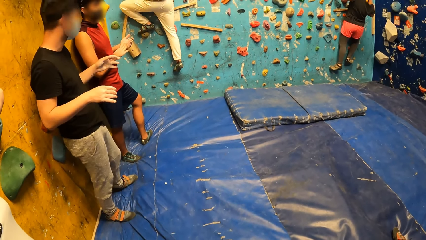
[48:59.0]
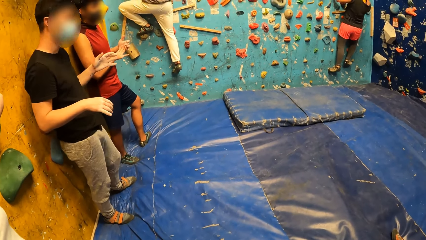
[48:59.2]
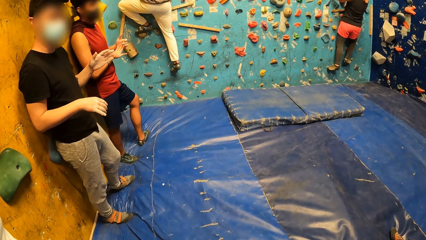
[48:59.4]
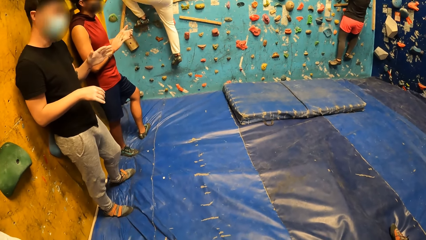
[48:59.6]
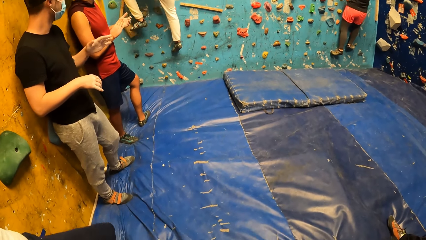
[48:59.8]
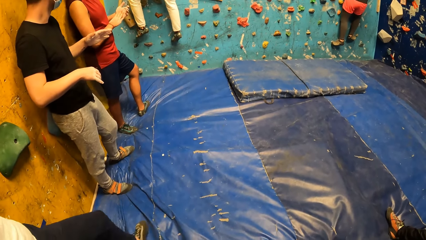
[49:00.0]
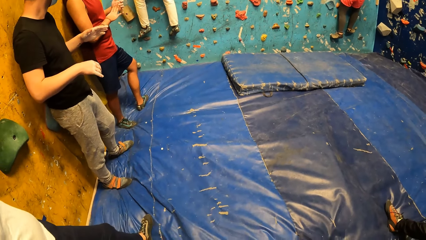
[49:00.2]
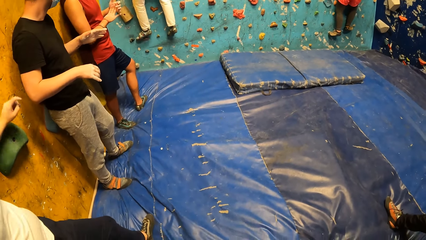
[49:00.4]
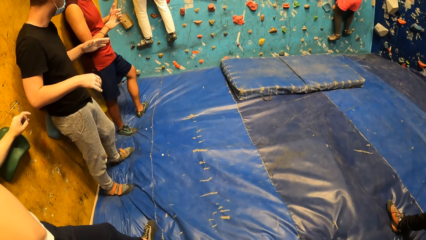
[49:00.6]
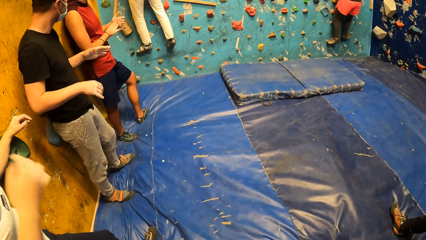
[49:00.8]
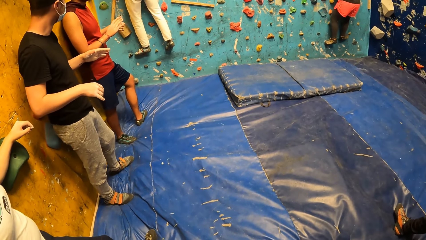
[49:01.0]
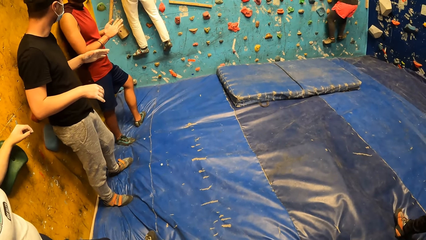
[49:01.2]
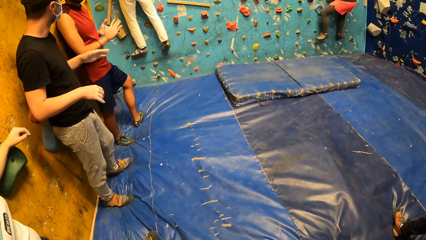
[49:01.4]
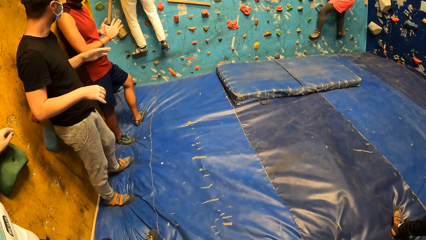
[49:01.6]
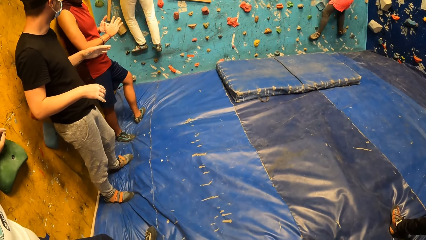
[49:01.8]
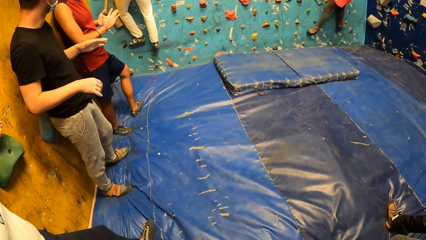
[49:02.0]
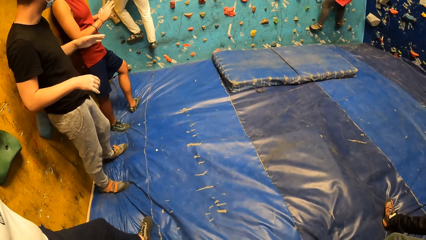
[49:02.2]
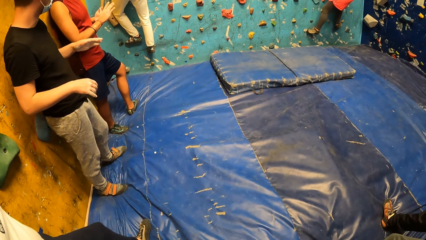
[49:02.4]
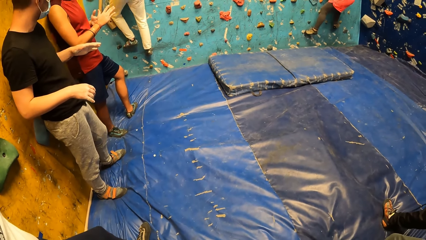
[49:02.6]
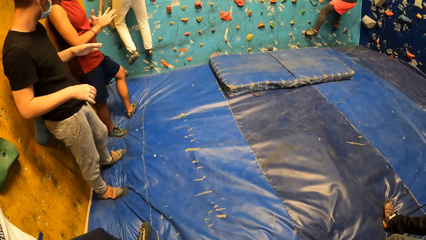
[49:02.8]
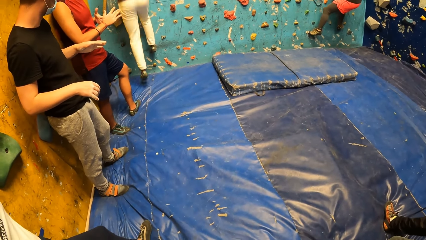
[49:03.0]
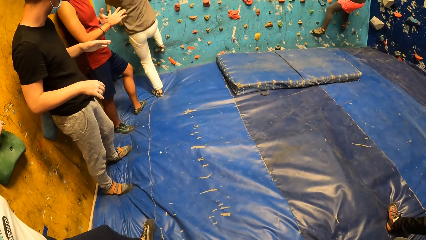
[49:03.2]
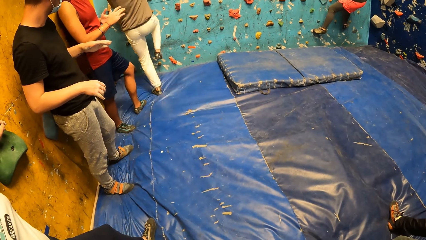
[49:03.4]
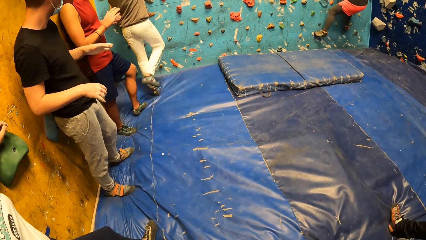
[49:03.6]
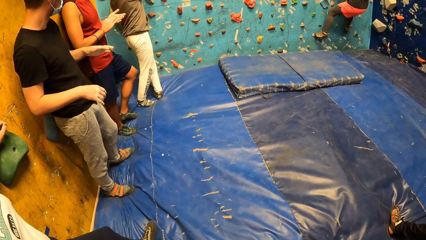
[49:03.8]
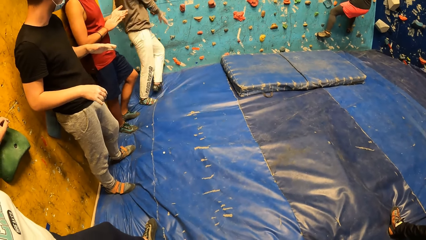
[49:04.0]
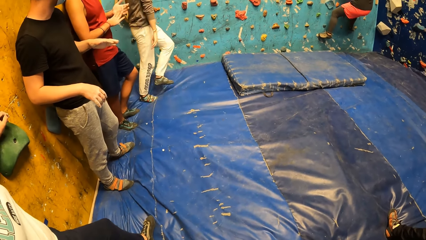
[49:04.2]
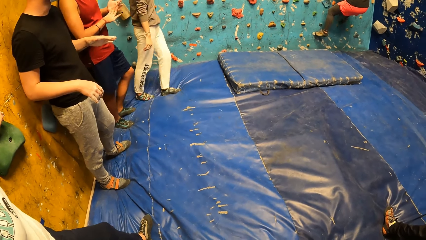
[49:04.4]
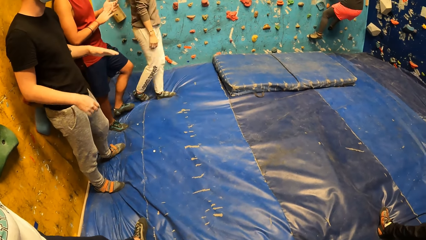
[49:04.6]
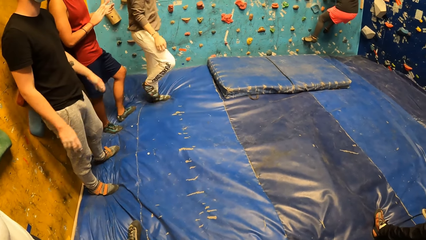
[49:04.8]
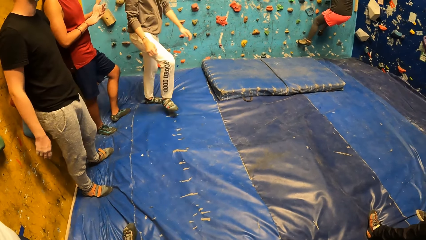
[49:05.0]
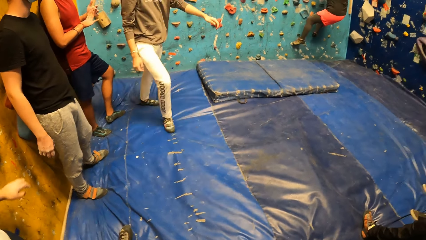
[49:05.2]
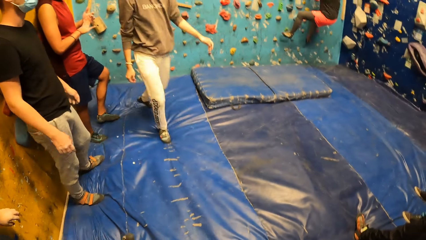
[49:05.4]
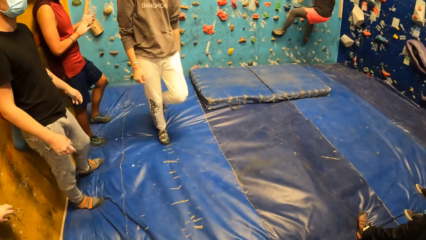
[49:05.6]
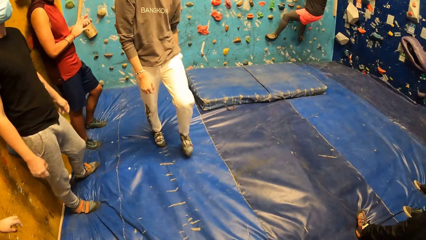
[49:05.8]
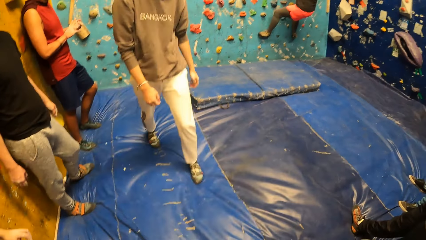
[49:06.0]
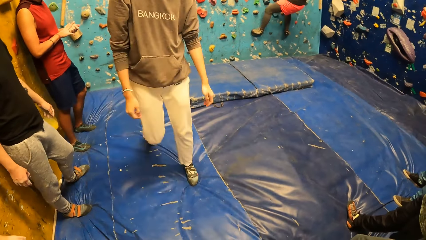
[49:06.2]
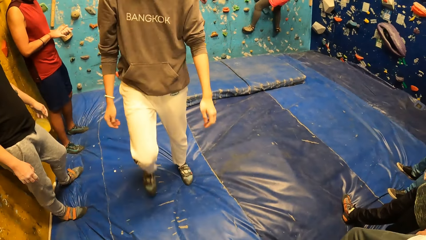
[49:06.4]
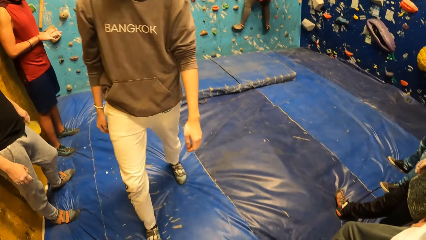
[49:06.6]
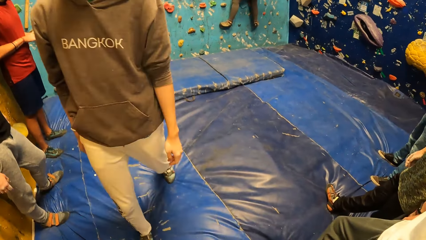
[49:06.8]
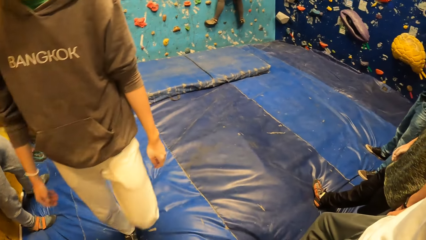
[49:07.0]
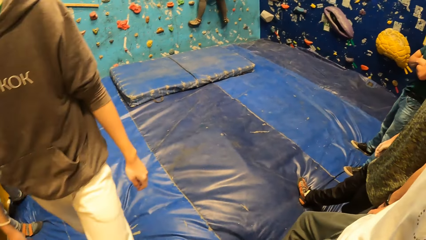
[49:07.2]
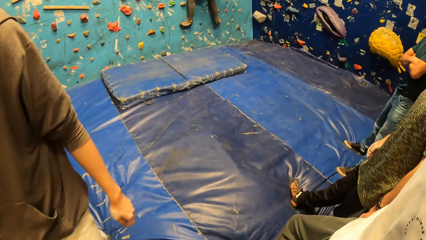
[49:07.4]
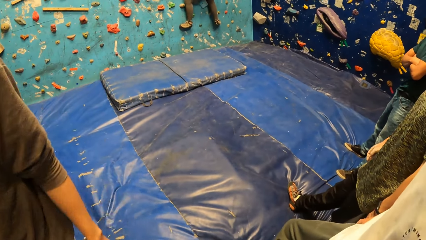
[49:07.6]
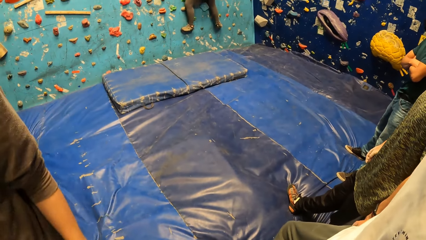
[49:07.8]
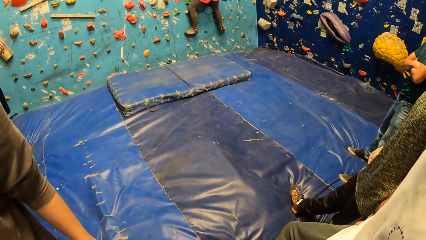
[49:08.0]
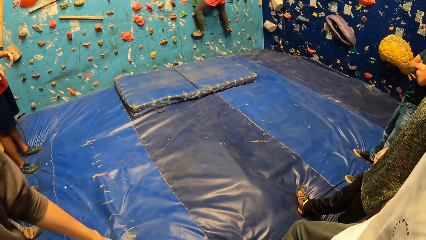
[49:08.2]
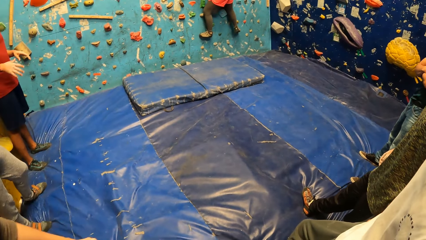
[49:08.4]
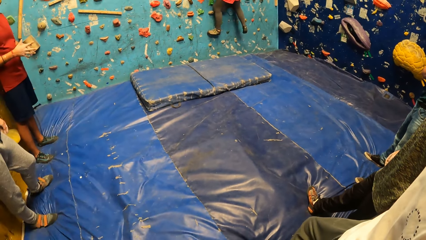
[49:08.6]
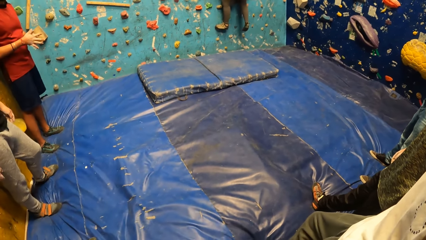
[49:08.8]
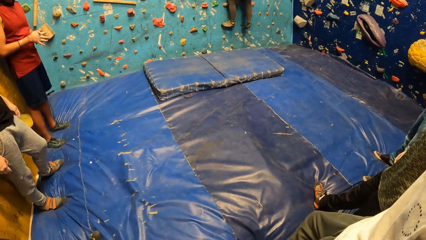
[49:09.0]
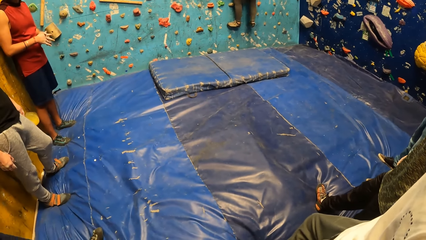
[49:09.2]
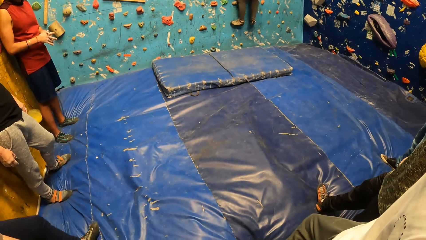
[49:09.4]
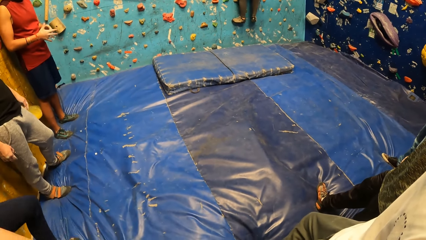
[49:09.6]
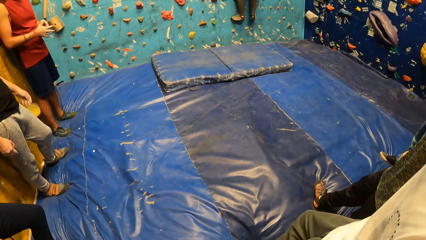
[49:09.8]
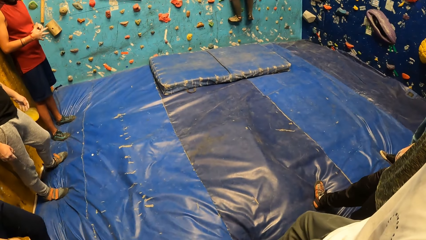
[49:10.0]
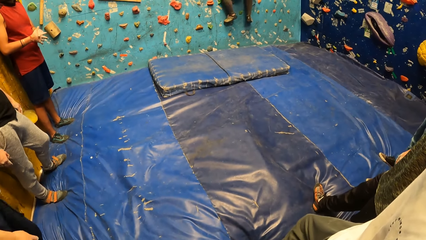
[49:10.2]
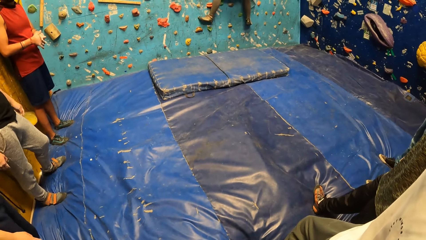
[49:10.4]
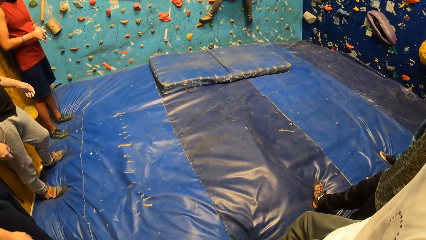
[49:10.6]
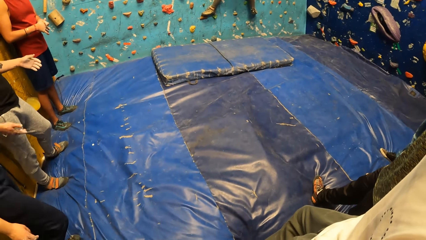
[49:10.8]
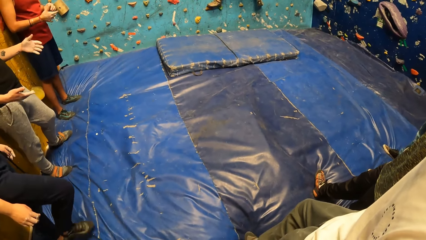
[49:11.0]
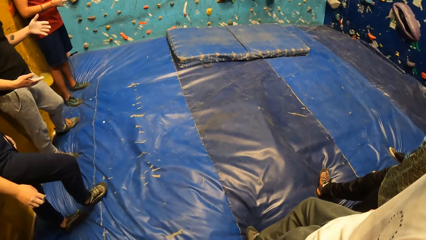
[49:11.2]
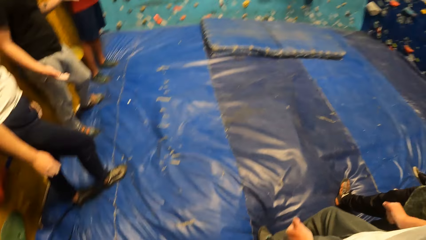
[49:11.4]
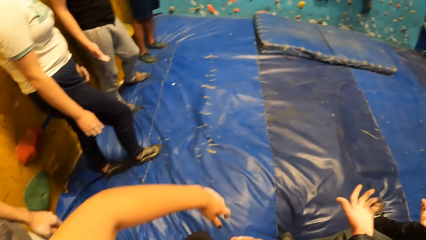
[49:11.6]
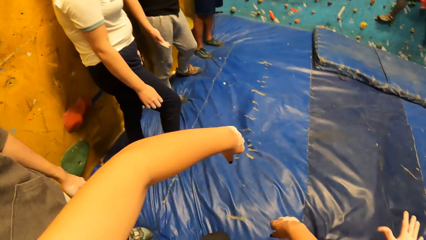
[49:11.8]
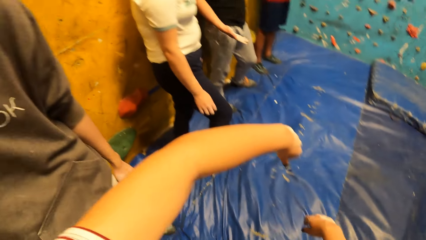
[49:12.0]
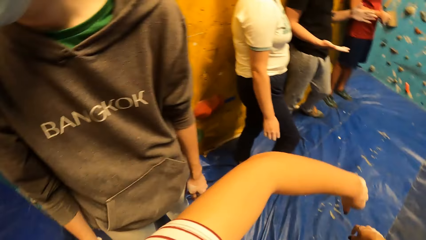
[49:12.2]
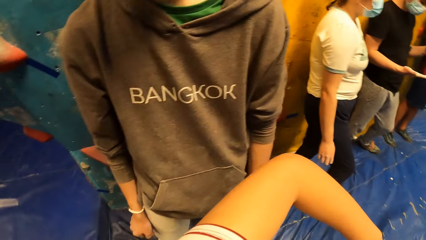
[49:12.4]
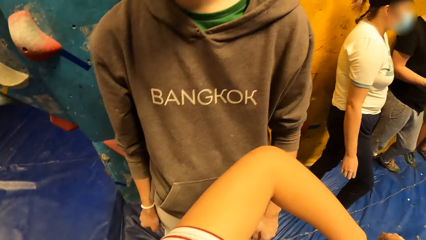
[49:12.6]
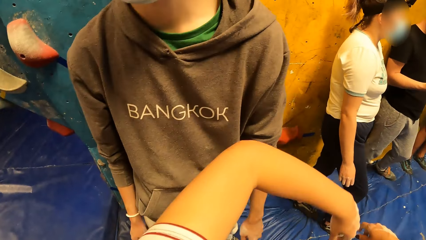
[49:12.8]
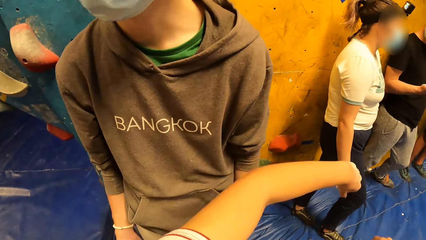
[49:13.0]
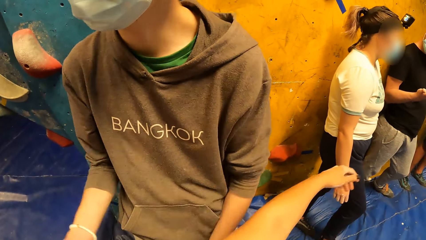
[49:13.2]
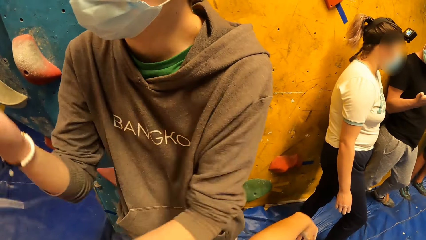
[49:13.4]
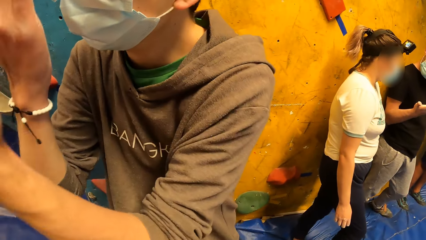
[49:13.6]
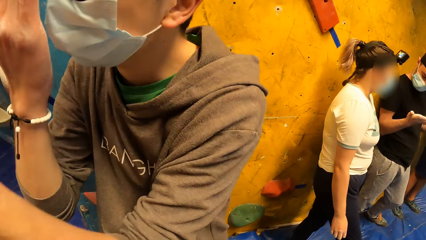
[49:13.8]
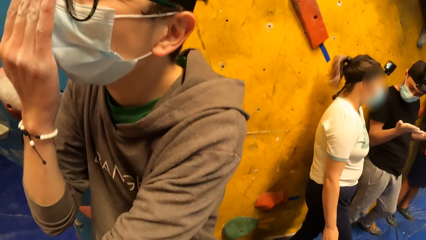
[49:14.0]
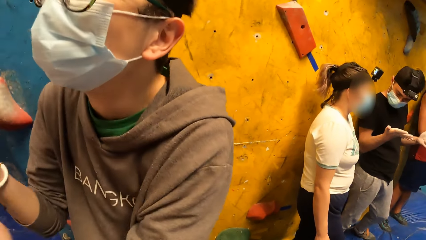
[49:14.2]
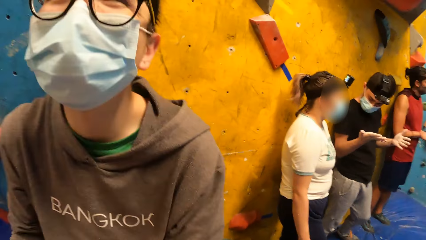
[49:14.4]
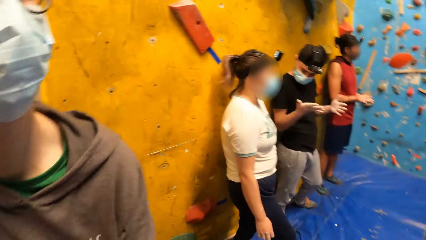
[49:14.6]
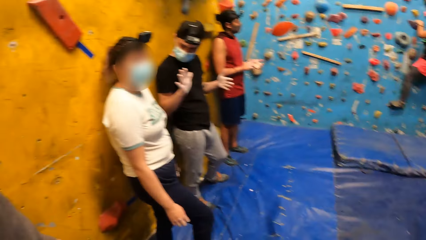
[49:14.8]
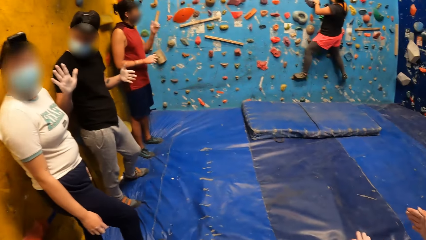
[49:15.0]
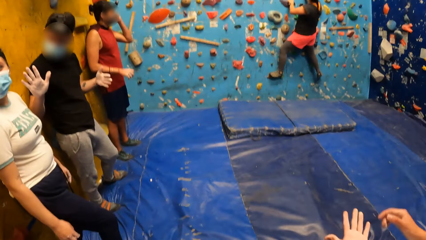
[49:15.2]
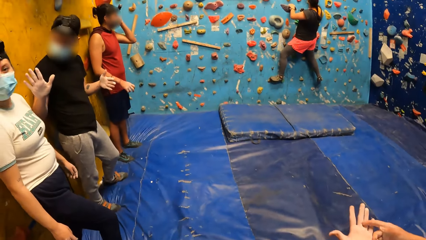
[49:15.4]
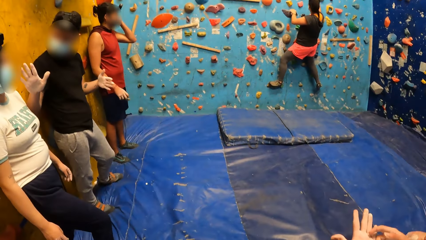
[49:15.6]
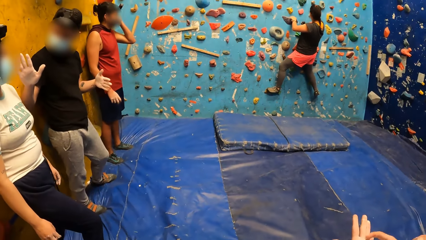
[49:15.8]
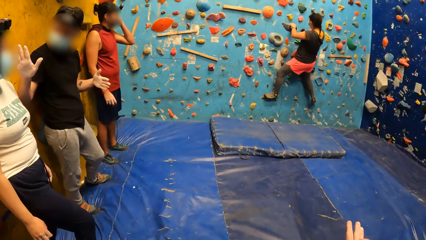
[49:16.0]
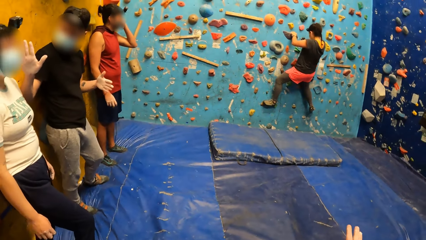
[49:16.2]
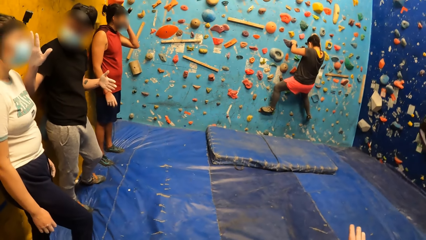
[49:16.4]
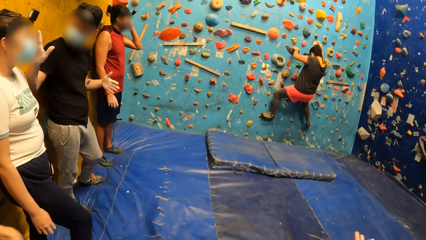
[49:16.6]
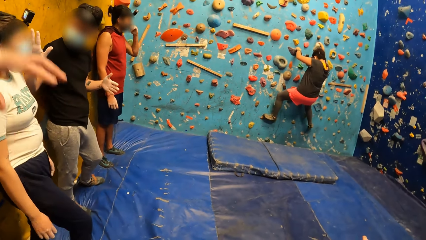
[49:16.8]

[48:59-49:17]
The man descends from the bouldering wall to a crash pad. The camera wearer does a hand movement. The man does a hand movement. The camera wearer looks around the climbing area.
